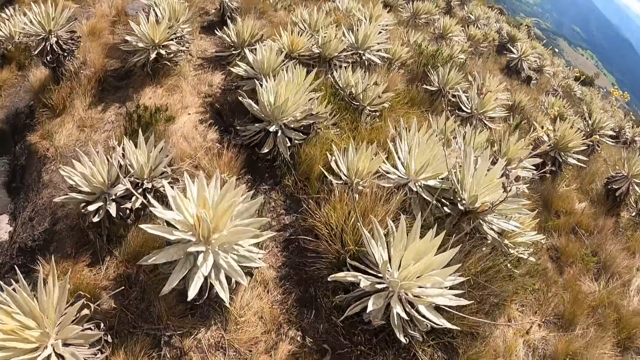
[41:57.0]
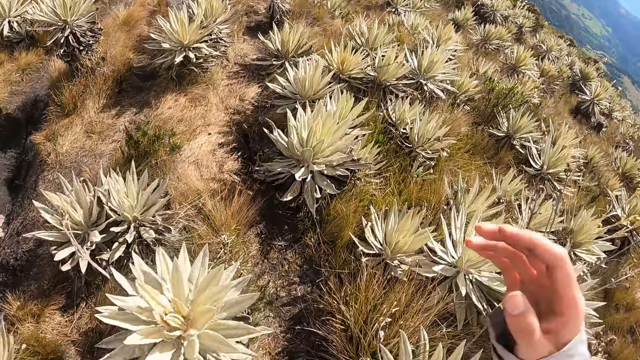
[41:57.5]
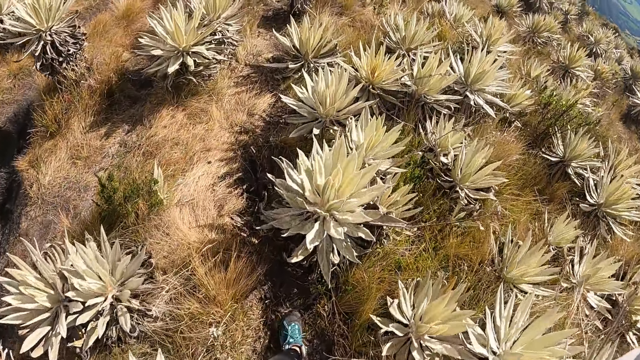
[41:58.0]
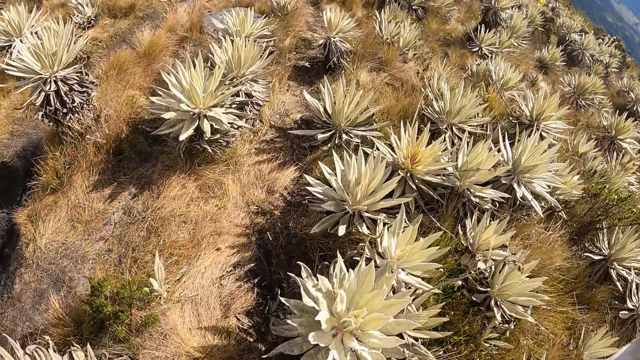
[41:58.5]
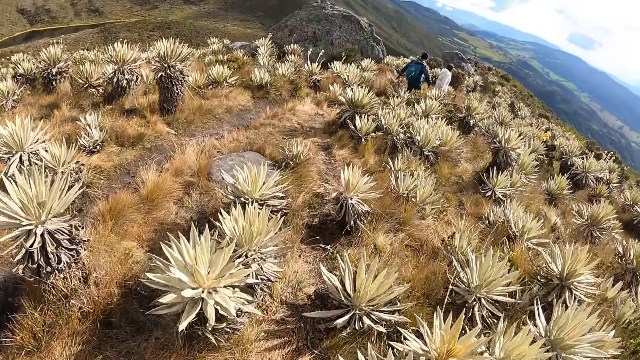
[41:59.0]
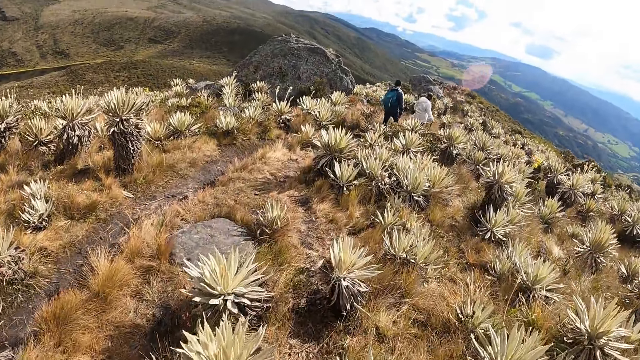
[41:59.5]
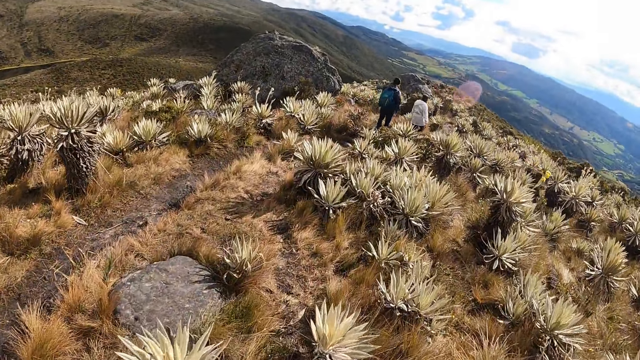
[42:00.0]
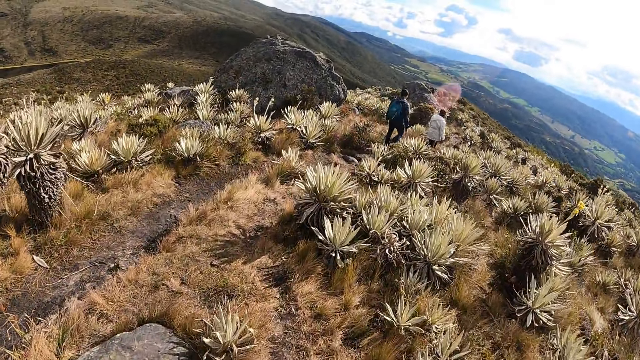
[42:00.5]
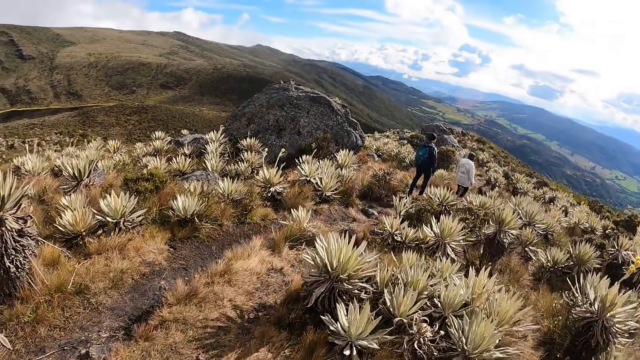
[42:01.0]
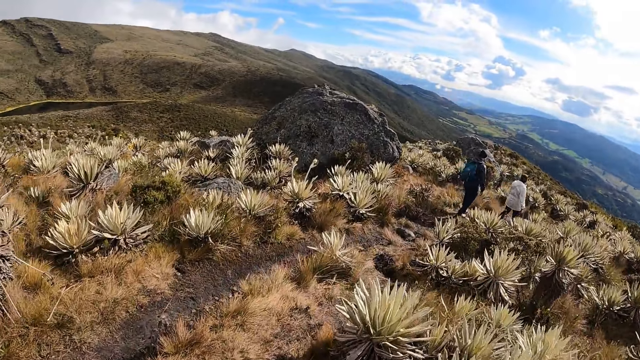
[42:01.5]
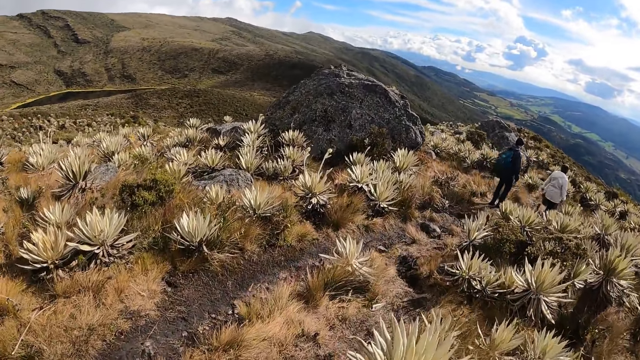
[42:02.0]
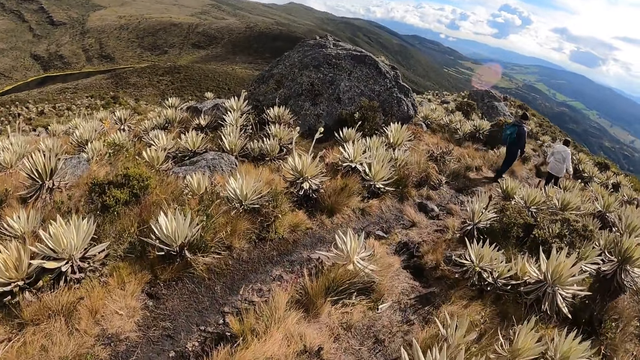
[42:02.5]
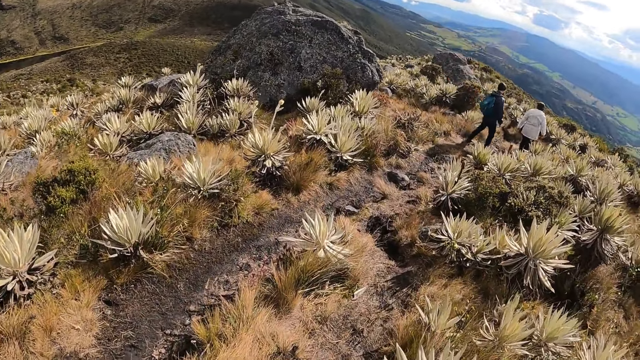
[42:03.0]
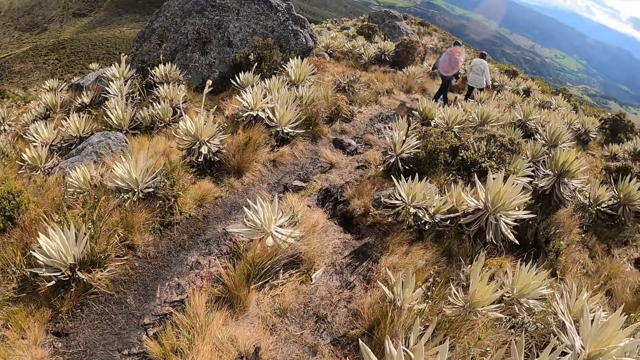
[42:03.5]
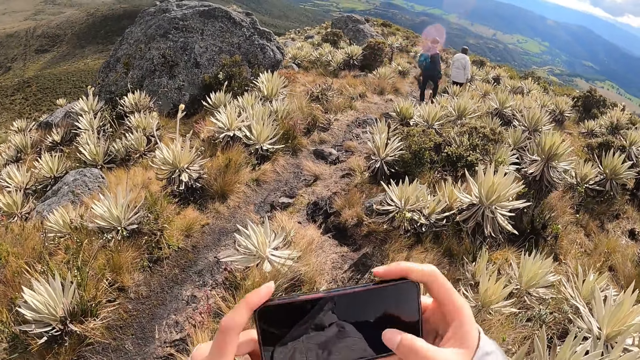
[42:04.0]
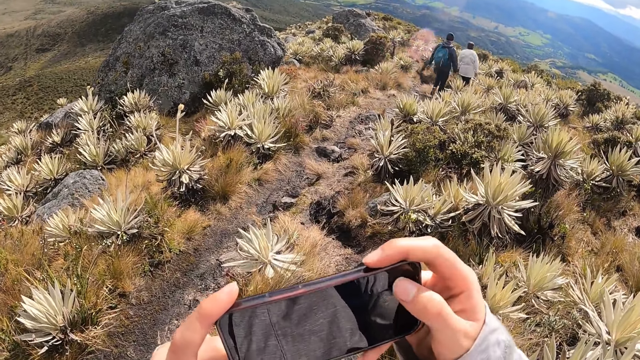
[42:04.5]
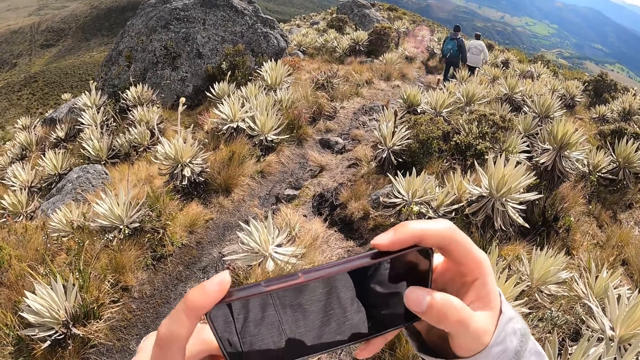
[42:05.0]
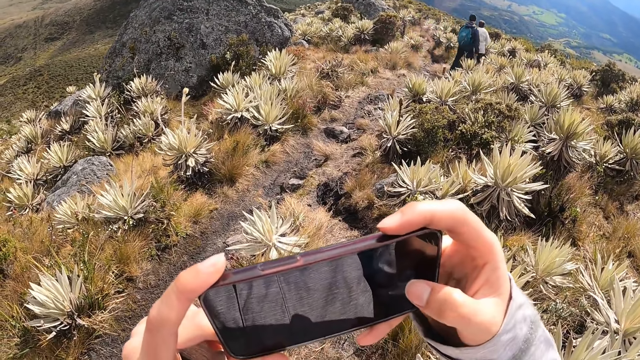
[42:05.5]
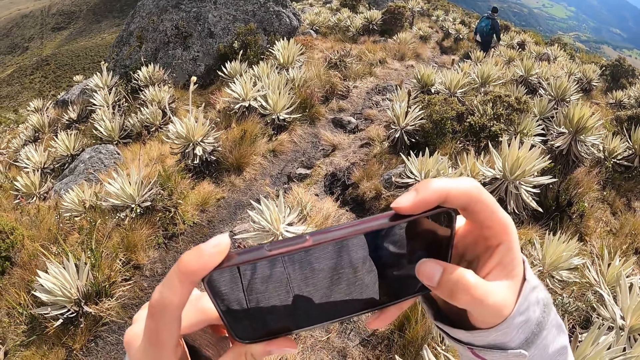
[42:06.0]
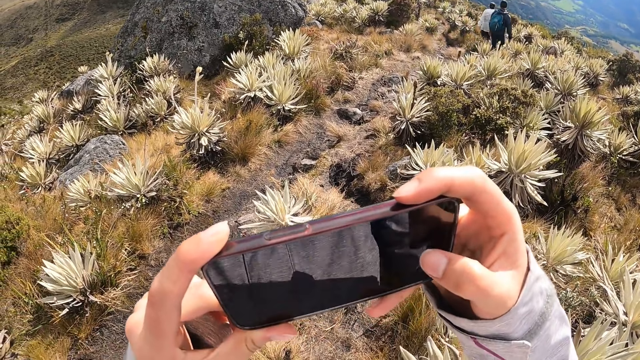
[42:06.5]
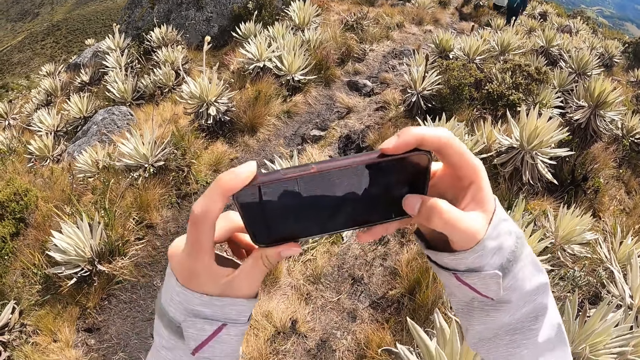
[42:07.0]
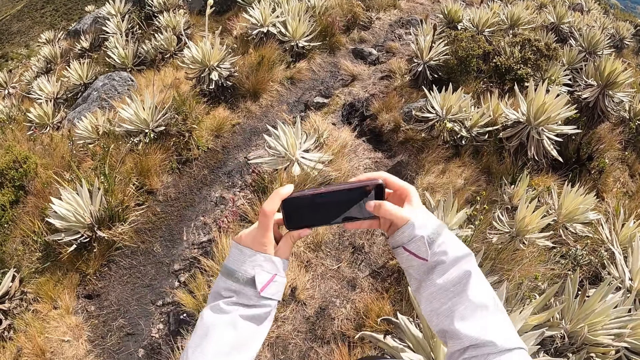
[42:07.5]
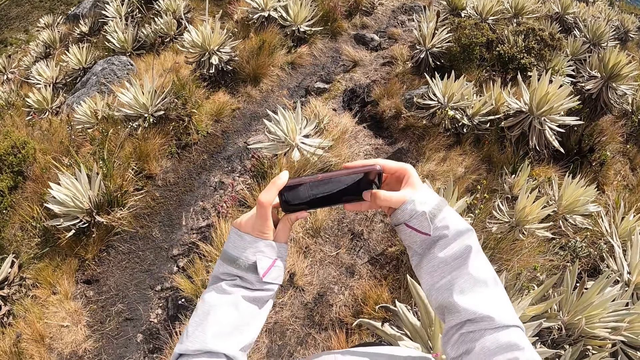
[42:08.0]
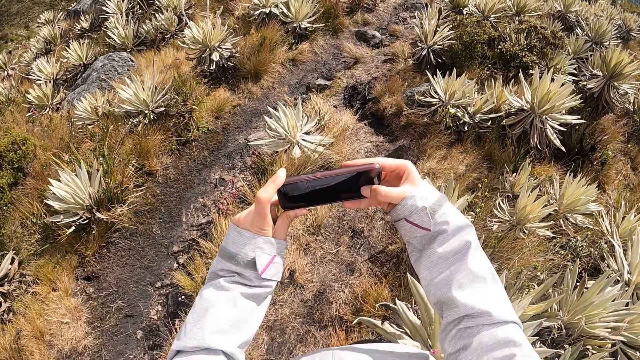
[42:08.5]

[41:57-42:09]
The camera wearer touches the camera on her head with her right hand. She operates the phone in her hands.

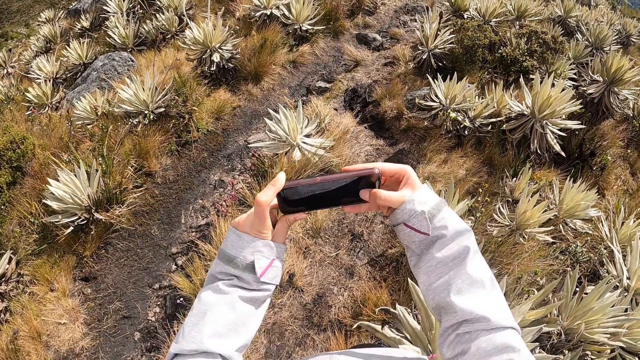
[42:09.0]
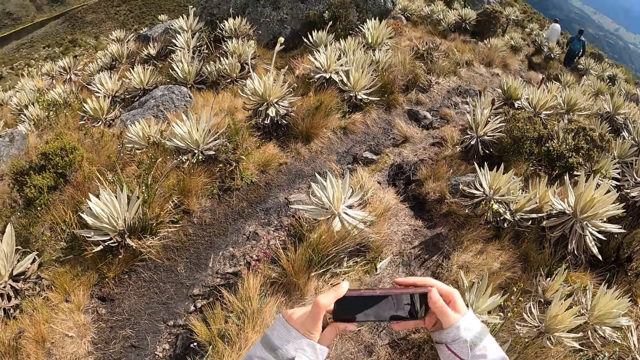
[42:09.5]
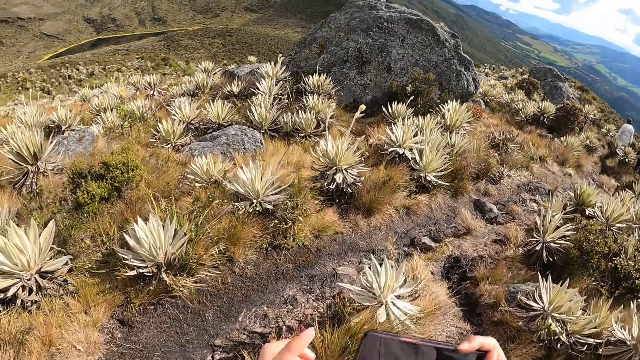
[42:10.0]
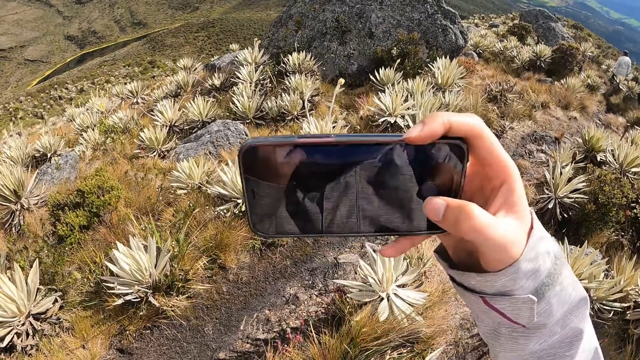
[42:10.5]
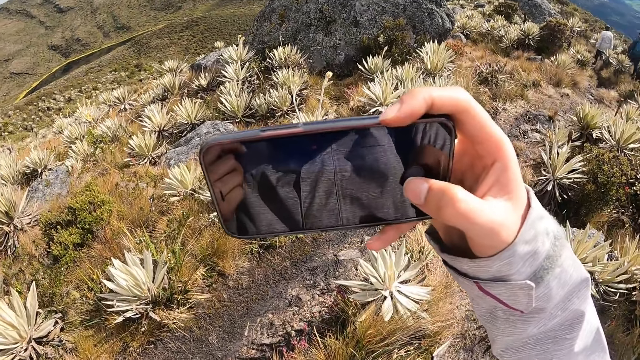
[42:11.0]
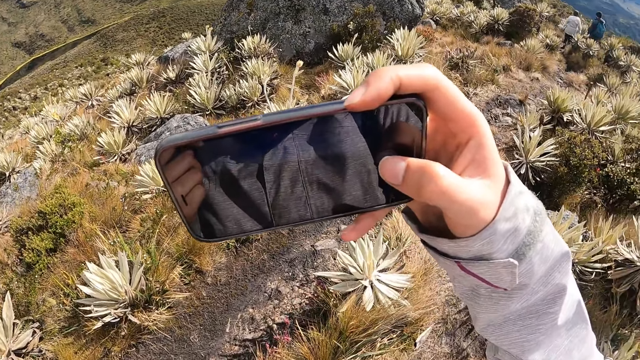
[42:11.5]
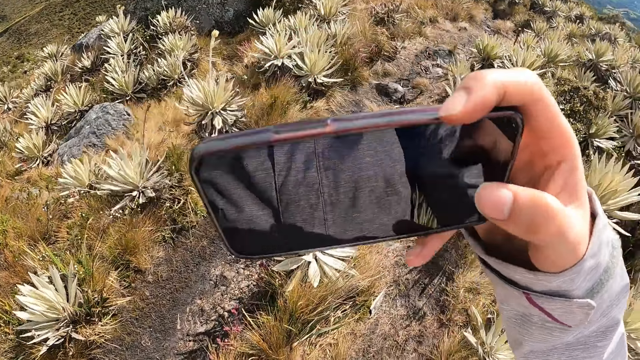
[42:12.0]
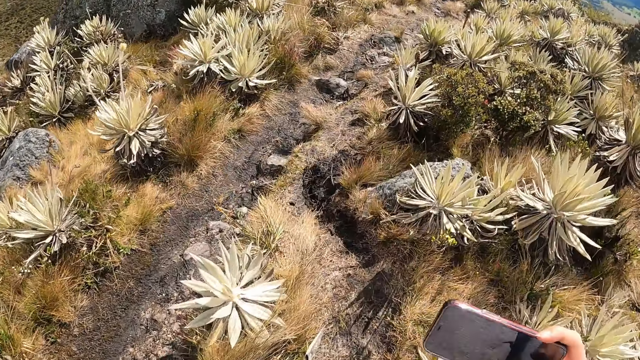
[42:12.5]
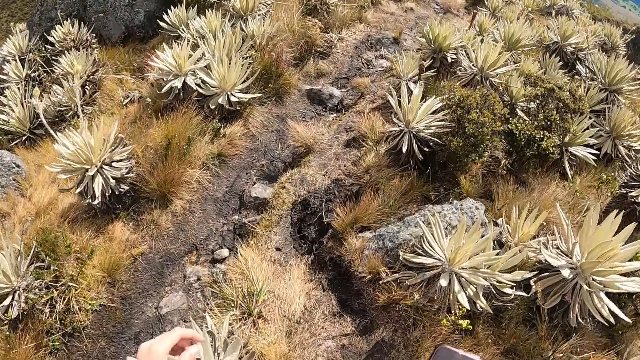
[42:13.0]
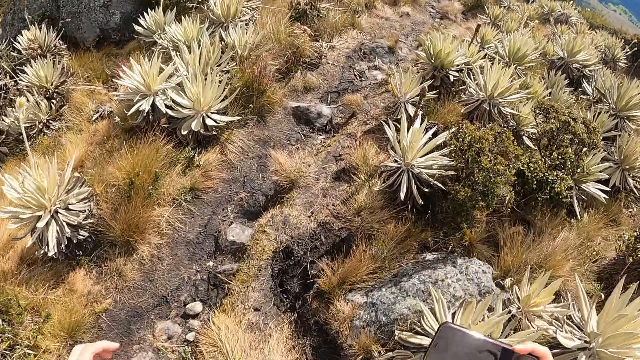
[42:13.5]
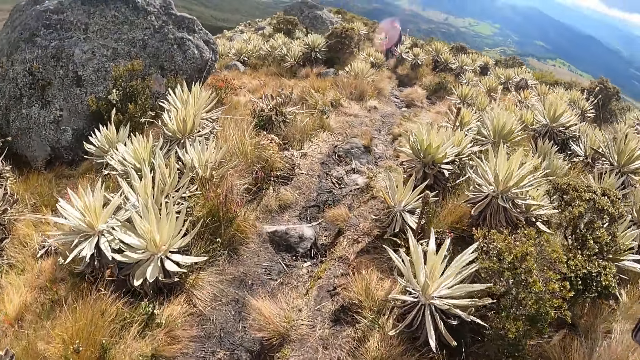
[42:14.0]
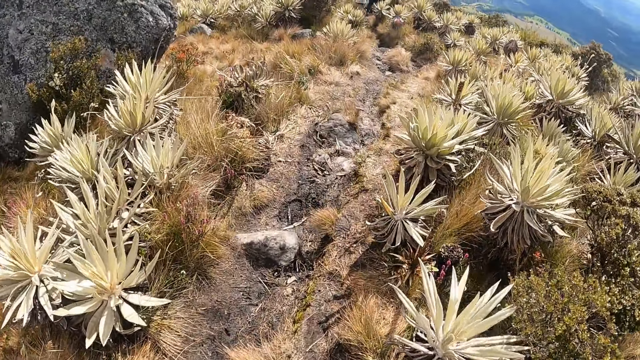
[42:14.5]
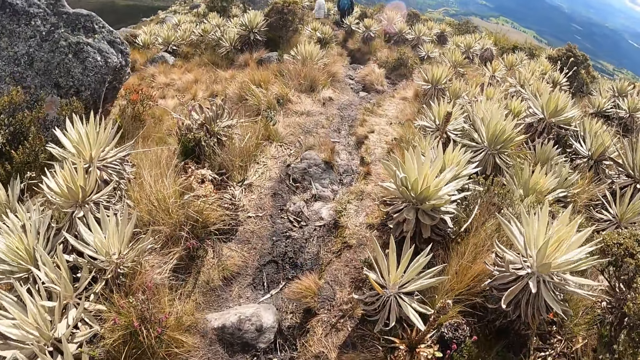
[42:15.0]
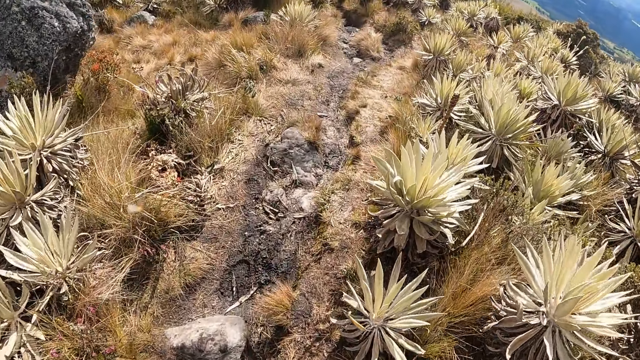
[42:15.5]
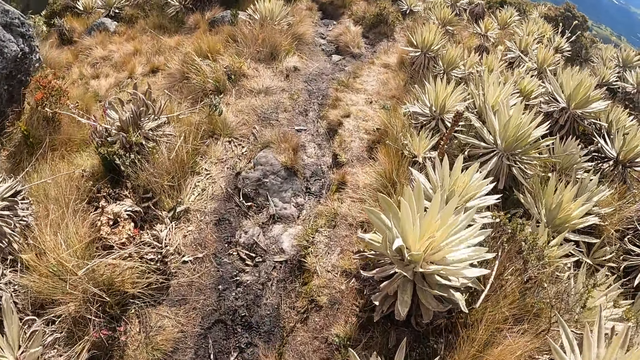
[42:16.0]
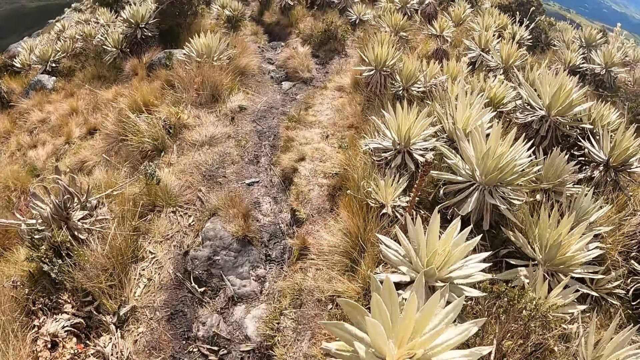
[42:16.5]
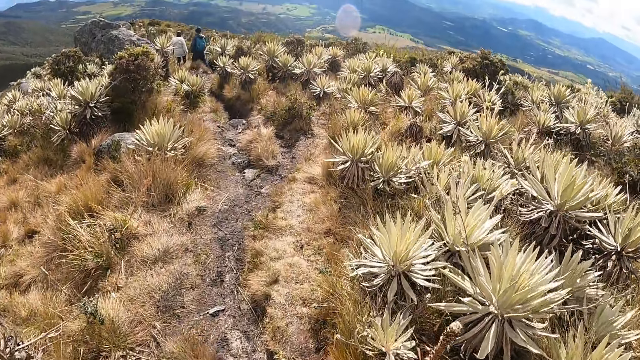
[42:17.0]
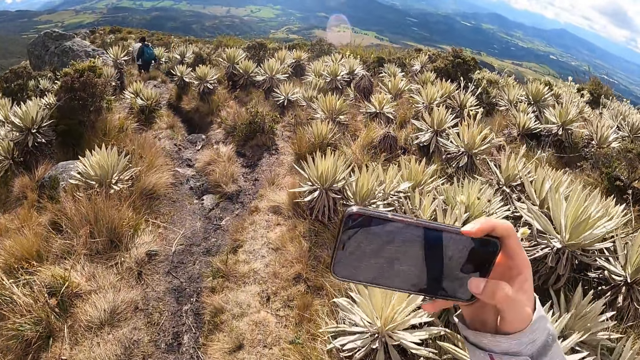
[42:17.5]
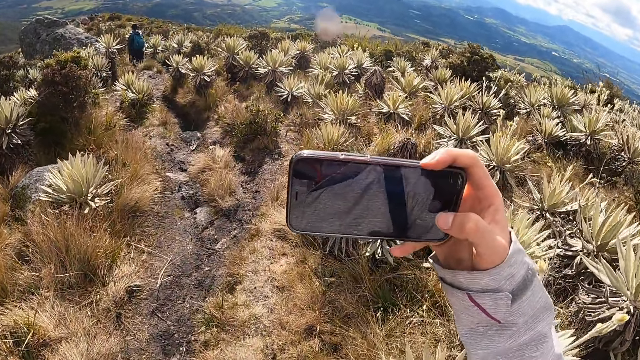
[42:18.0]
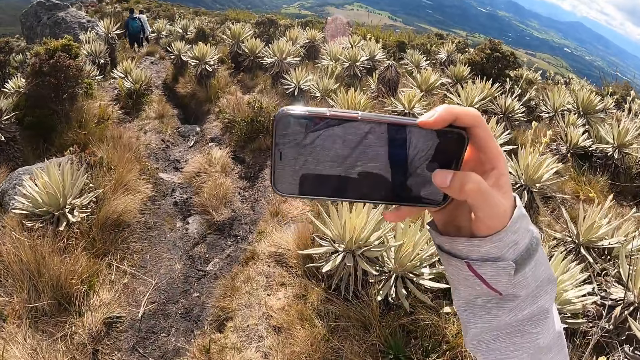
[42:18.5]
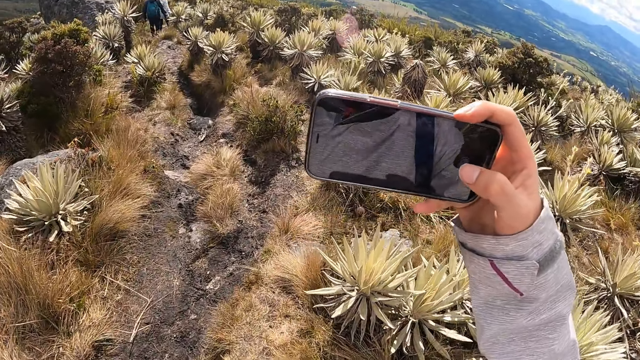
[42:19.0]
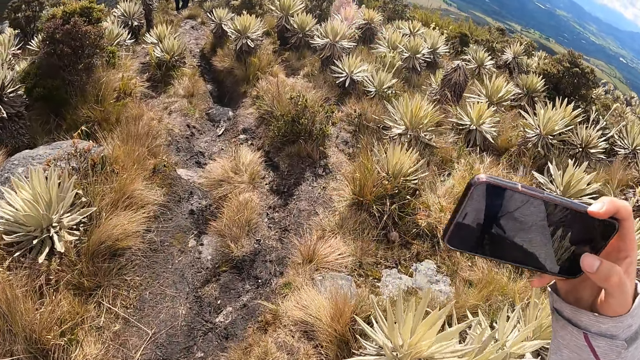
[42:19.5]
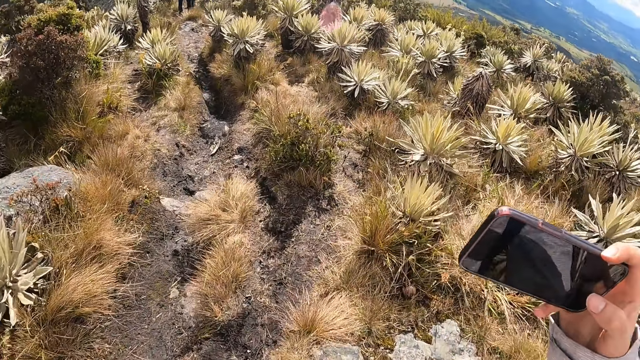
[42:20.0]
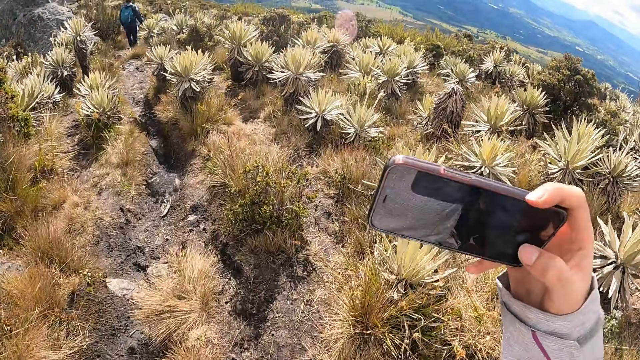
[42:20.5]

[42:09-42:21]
The camera wearer operates the phone in her right hand.
